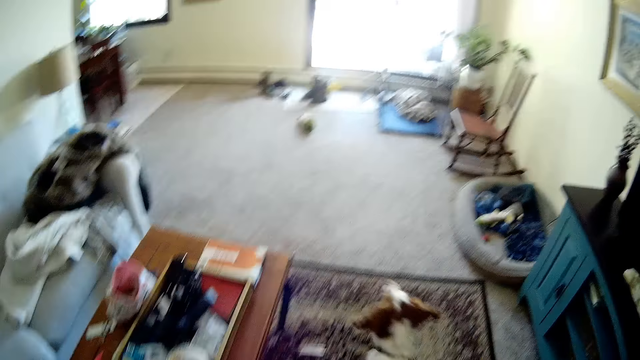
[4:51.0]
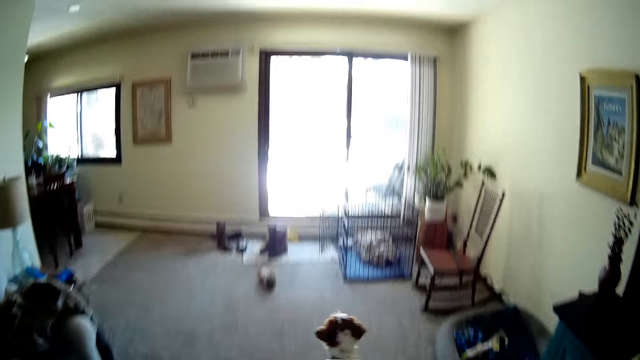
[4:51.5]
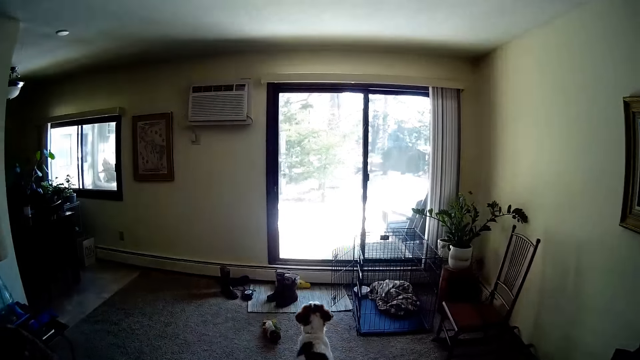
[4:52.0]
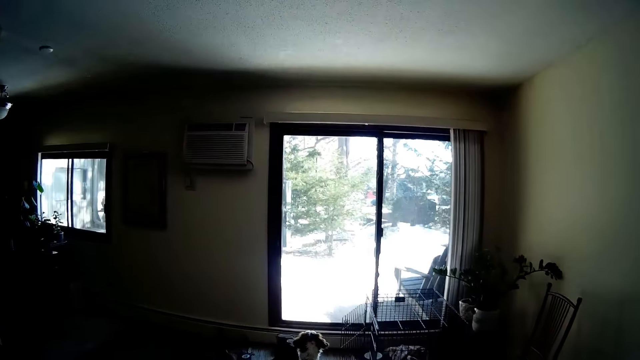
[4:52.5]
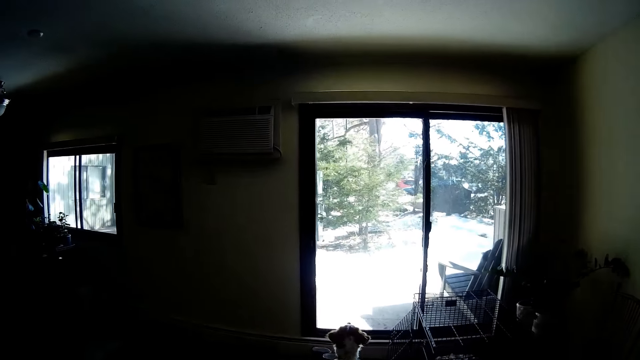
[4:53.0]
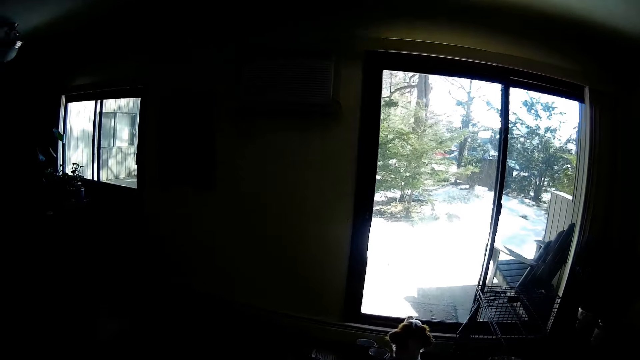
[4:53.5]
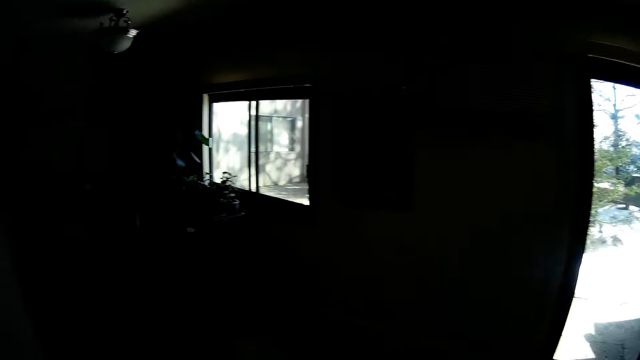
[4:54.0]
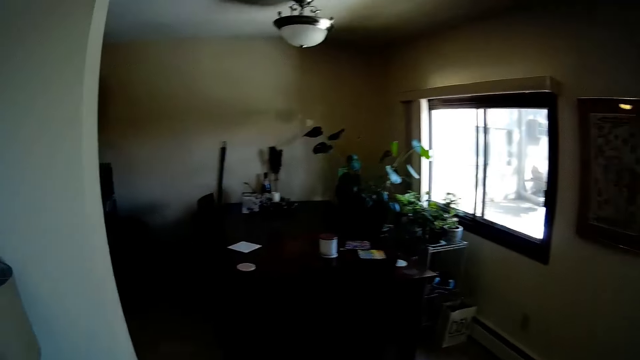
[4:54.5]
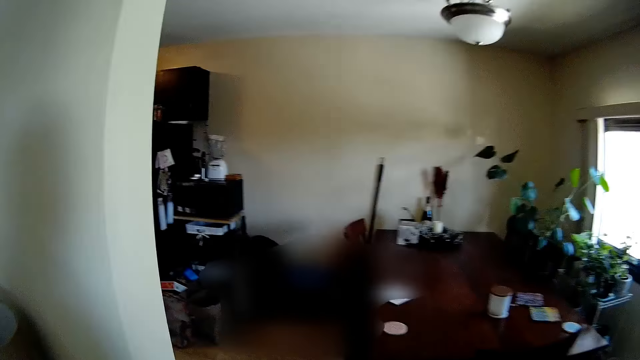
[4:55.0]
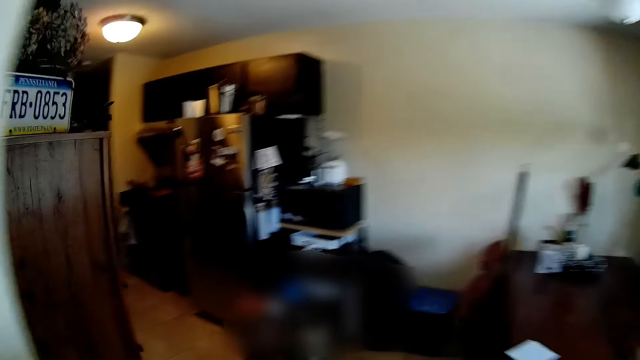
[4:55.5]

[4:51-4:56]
The dog runs towards a glass window. The camera wearer walks to the kitchen.

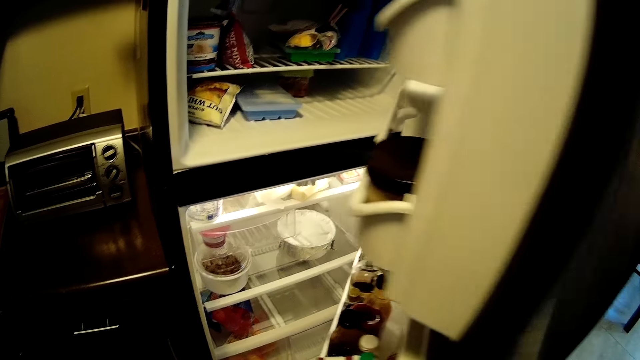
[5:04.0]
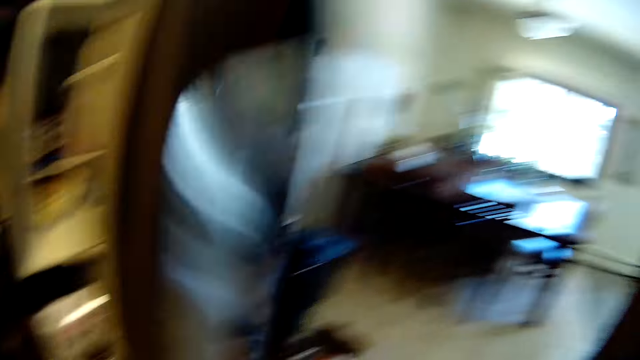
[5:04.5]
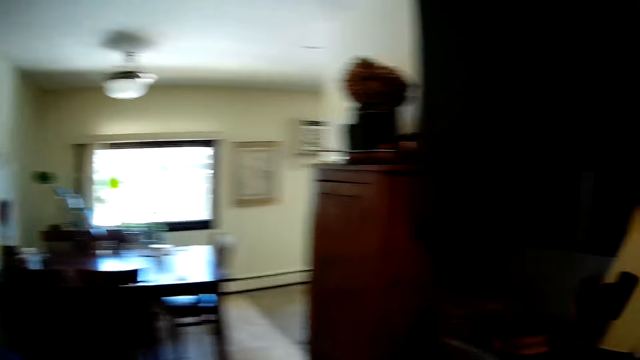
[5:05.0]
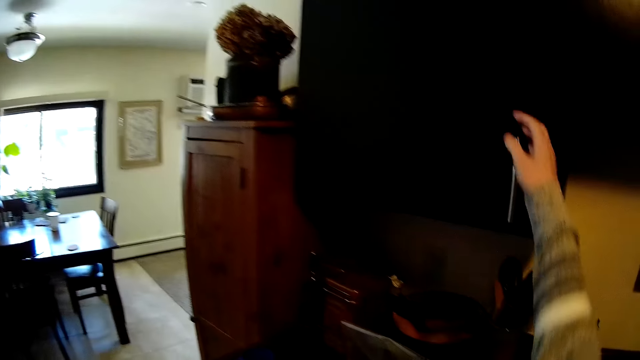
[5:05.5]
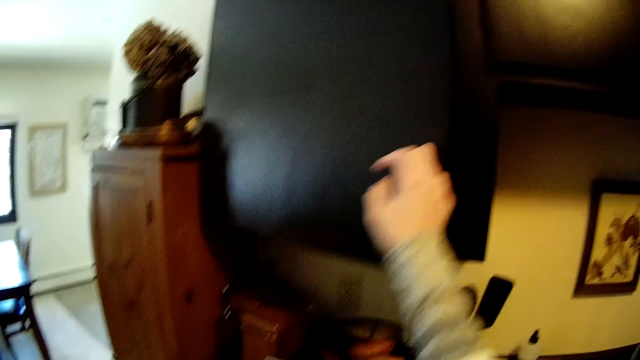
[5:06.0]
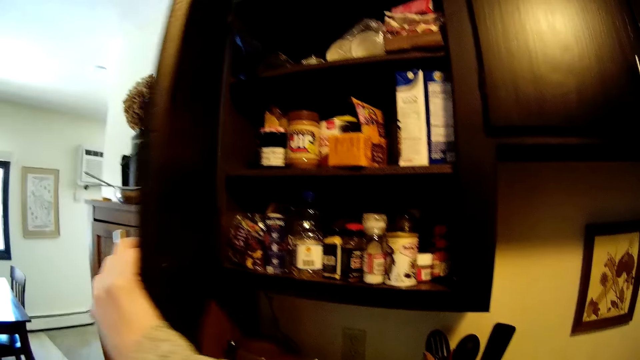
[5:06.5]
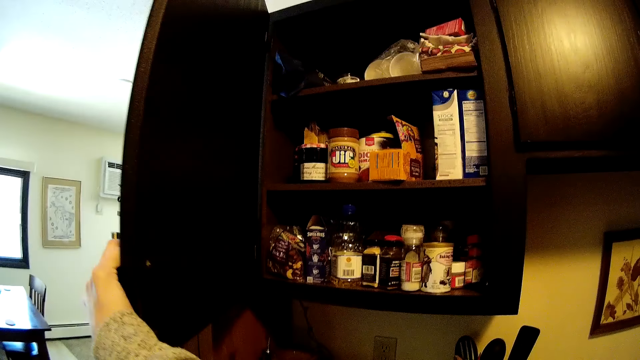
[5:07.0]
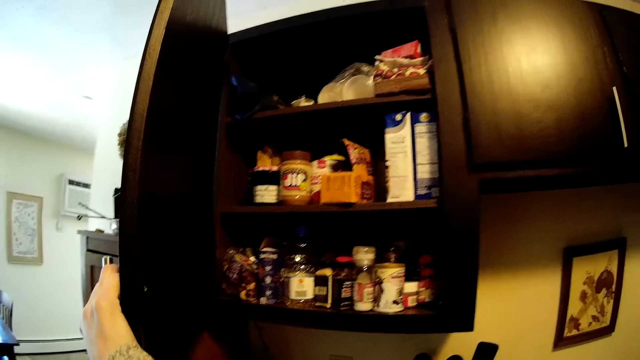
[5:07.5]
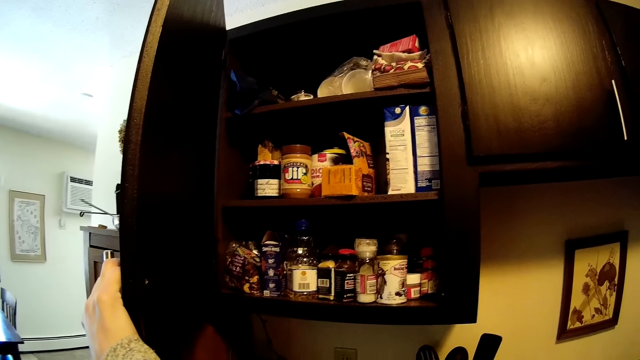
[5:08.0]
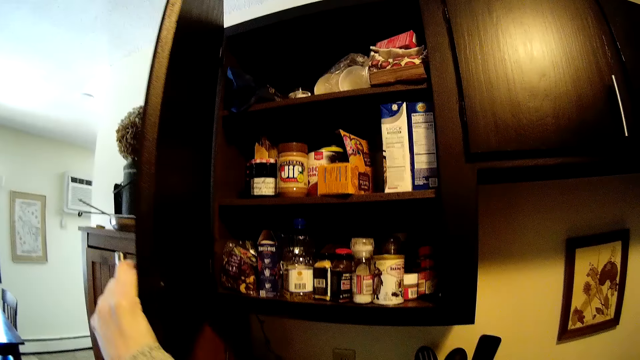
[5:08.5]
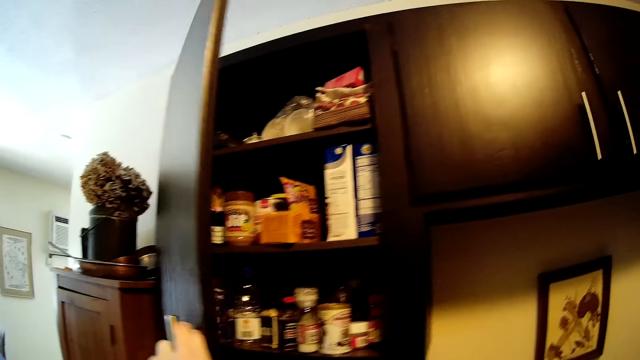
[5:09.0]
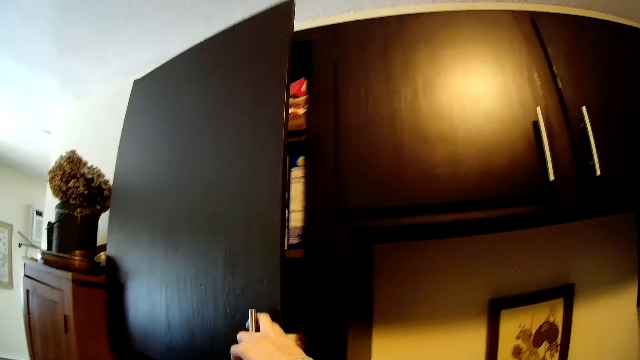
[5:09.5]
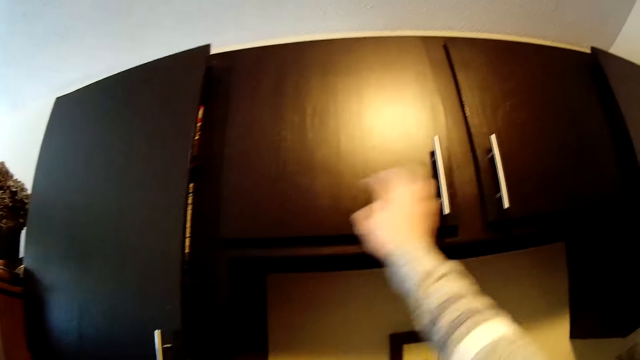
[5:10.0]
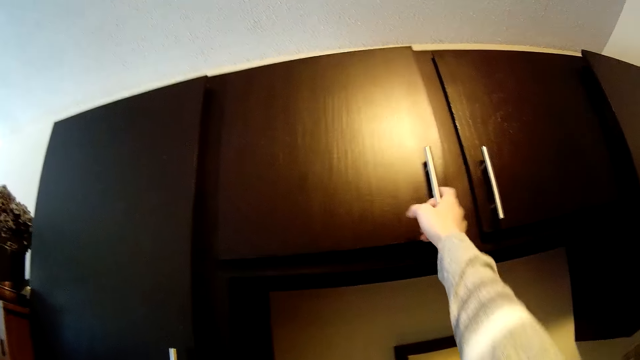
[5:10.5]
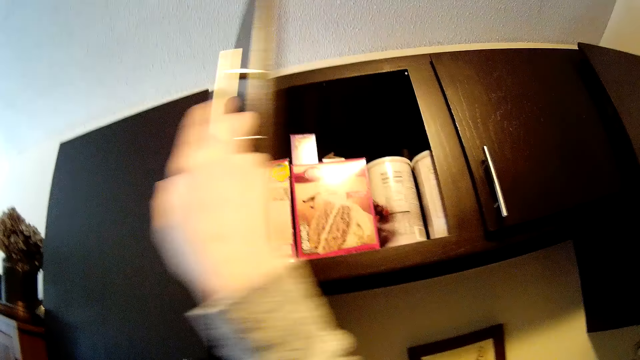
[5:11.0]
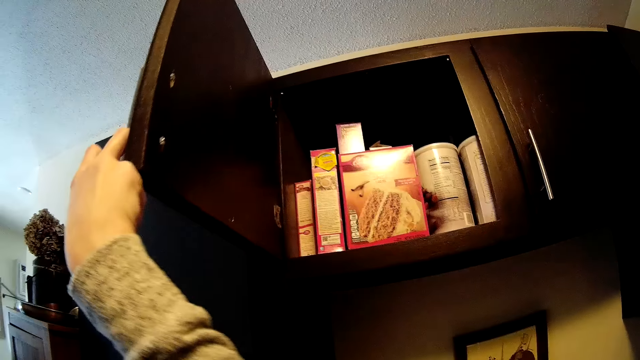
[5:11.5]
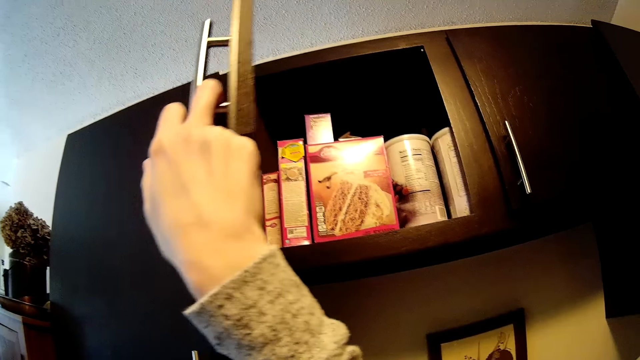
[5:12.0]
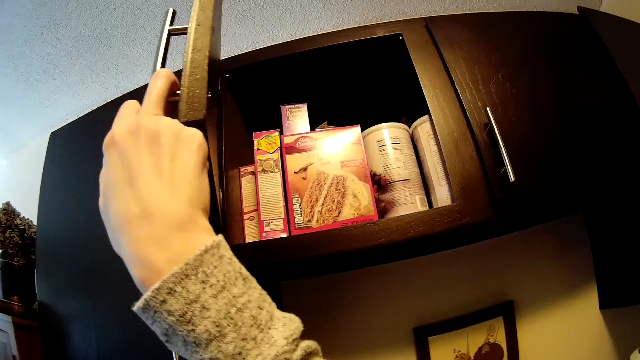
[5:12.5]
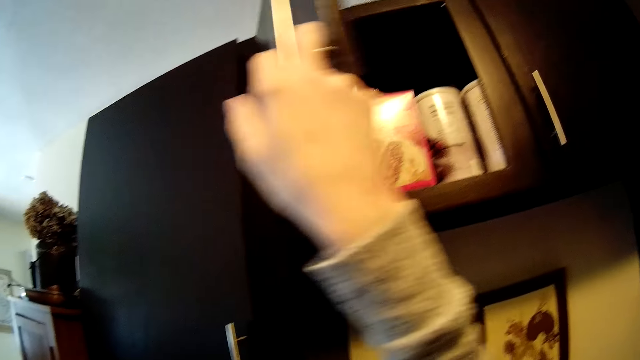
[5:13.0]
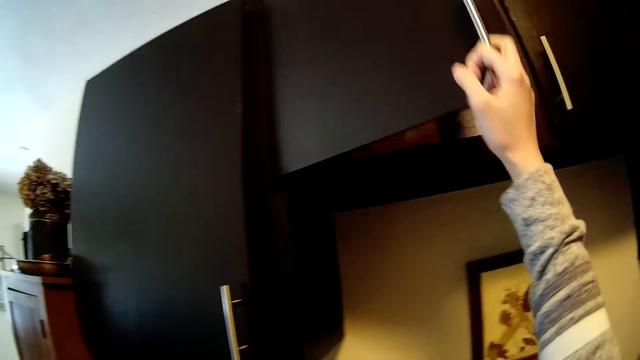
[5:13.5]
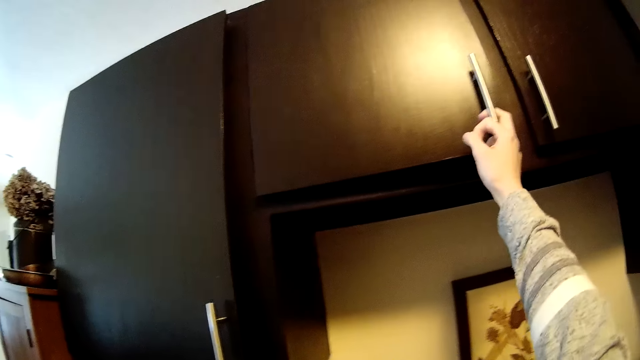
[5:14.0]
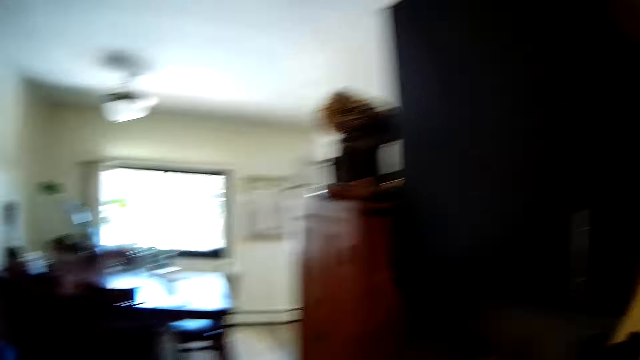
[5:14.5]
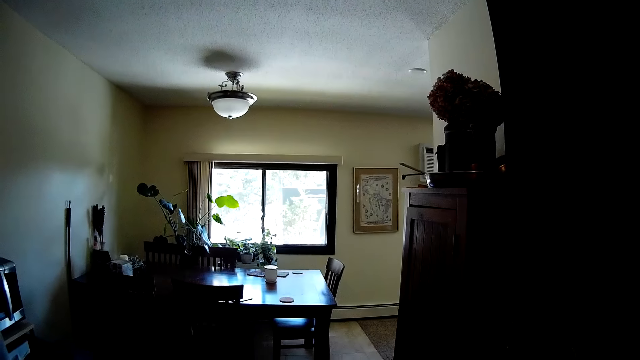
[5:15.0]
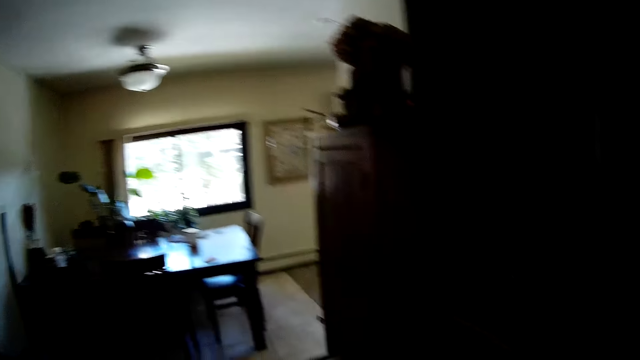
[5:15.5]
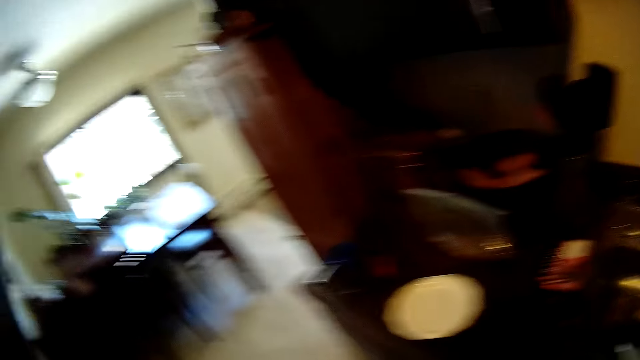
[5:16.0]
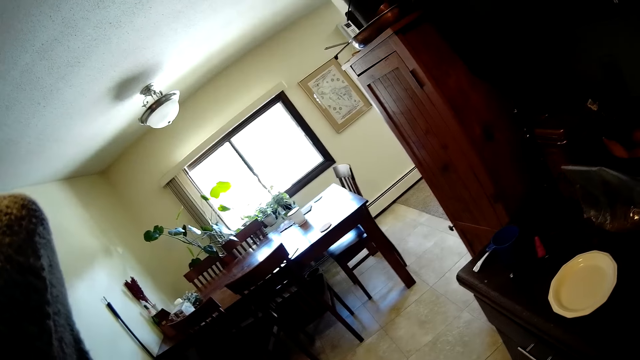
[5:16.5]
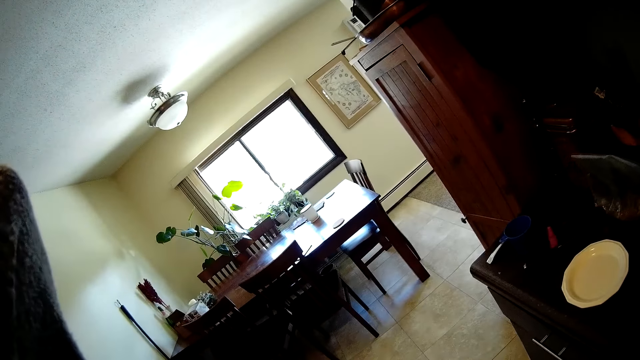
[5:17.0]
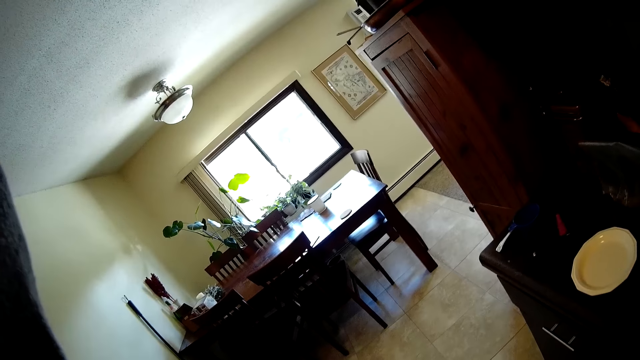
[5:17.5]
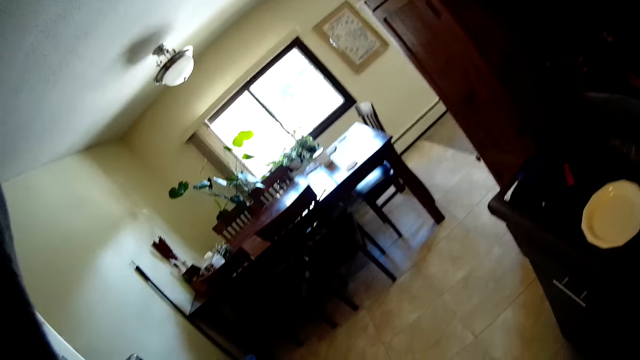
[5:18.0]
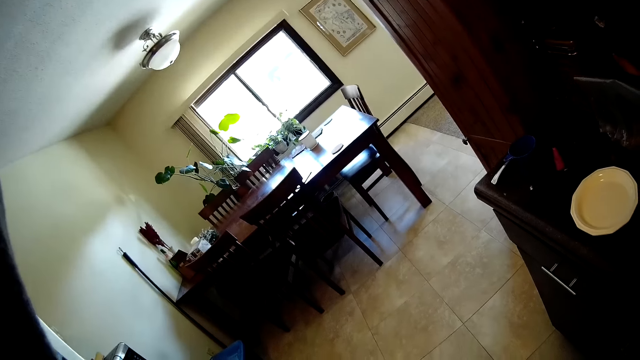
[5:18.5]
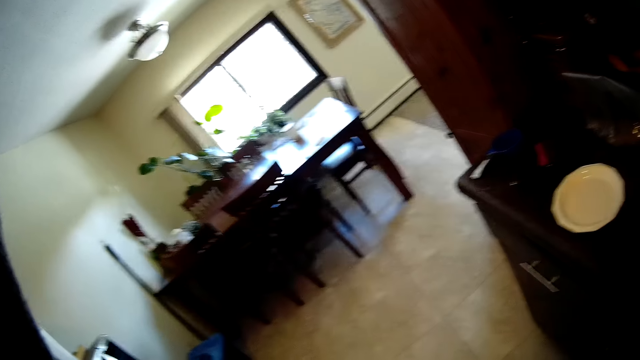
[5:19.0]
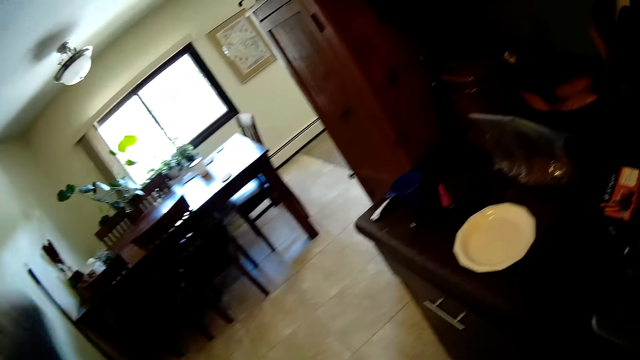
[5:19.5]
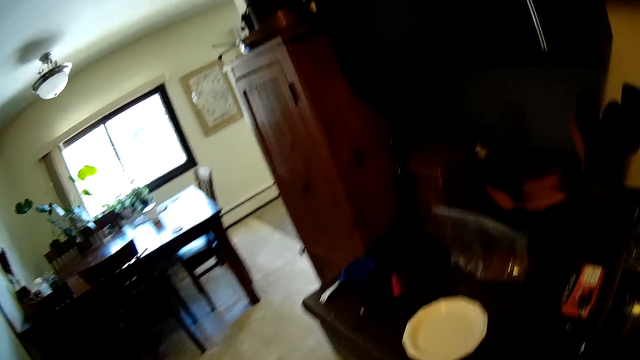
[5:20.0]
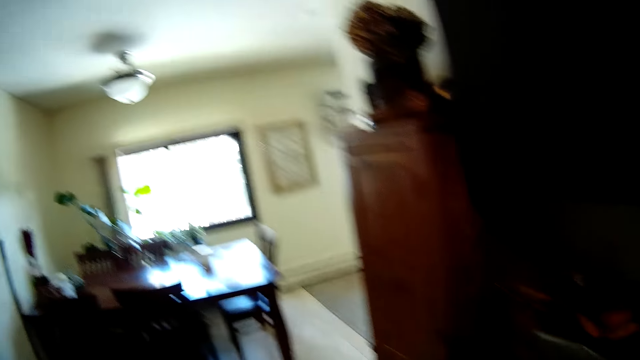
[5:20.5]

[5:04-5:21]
The camera wearer closes a refrigerator. He opens a cupboard door with his right hand. He closes the cupboard door with his right hand. He opens the cupboard door with his right hand. He closes the cupboard door with his right hand. He looks around.
